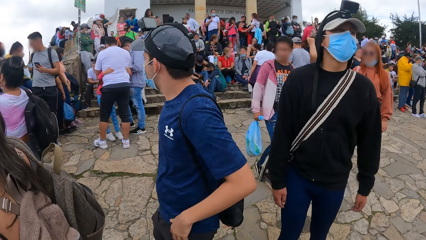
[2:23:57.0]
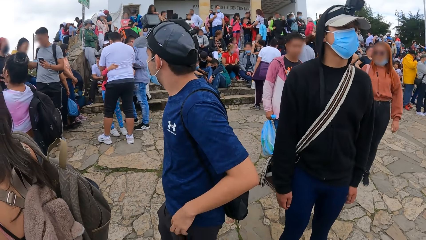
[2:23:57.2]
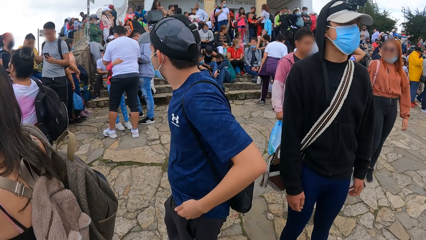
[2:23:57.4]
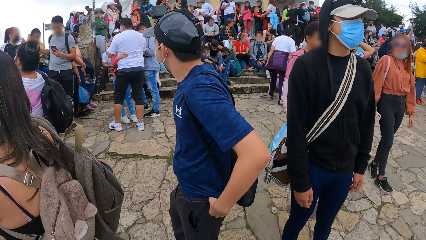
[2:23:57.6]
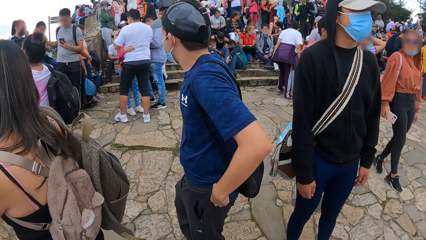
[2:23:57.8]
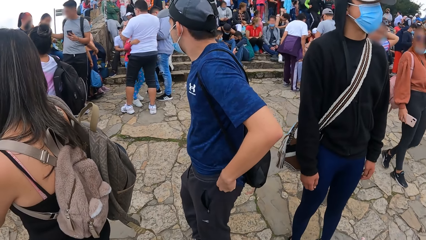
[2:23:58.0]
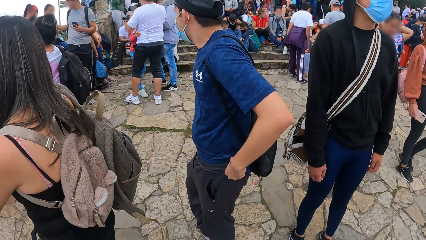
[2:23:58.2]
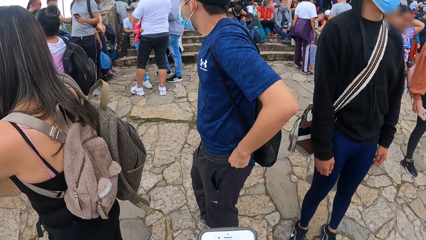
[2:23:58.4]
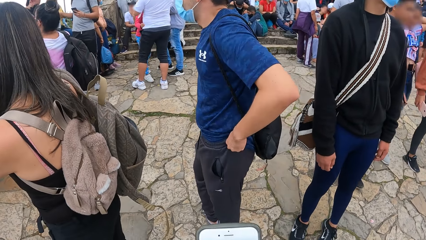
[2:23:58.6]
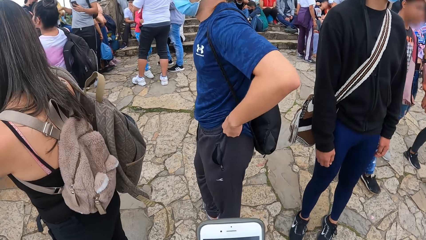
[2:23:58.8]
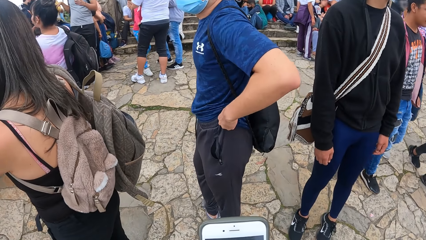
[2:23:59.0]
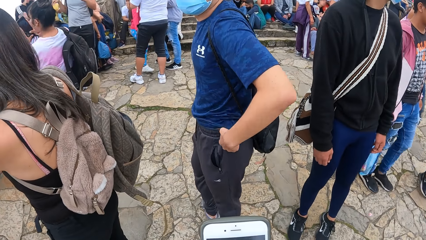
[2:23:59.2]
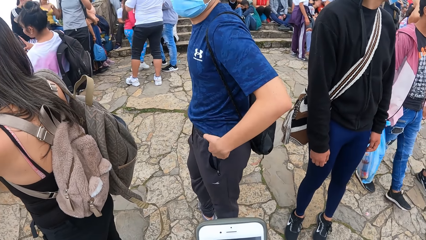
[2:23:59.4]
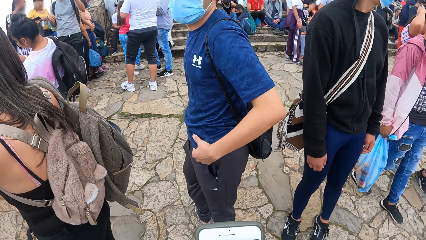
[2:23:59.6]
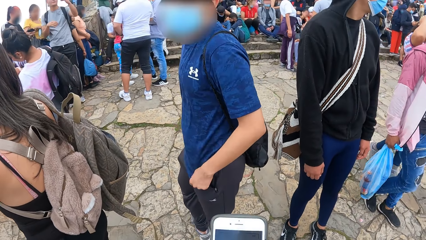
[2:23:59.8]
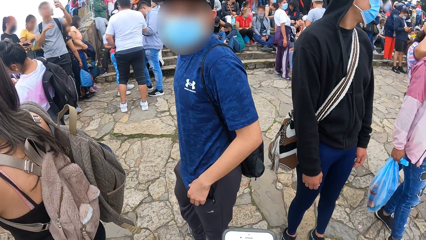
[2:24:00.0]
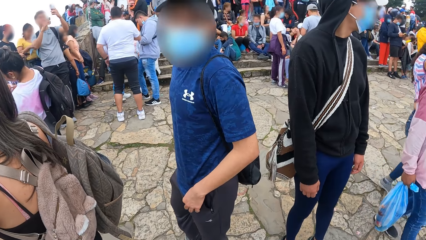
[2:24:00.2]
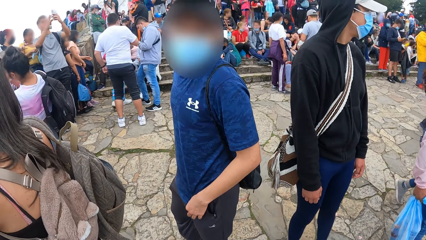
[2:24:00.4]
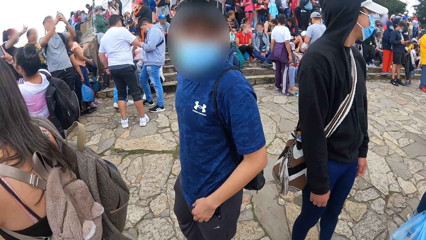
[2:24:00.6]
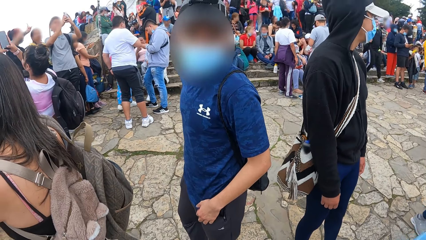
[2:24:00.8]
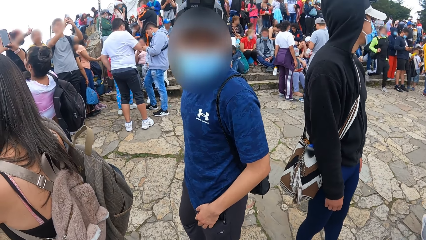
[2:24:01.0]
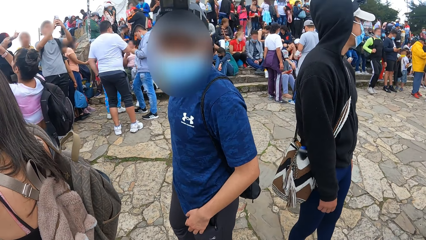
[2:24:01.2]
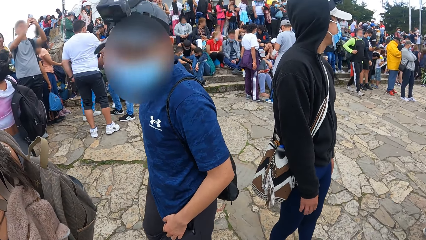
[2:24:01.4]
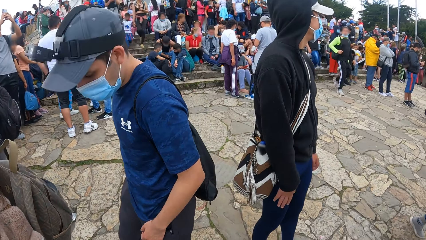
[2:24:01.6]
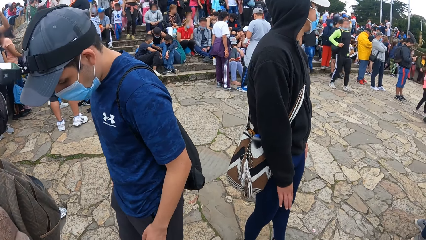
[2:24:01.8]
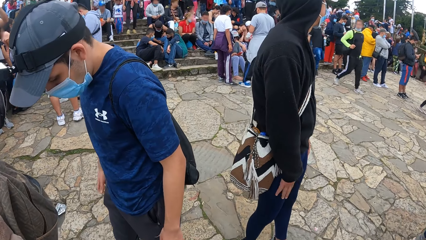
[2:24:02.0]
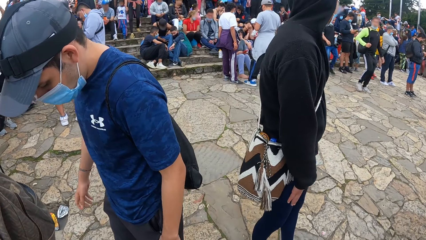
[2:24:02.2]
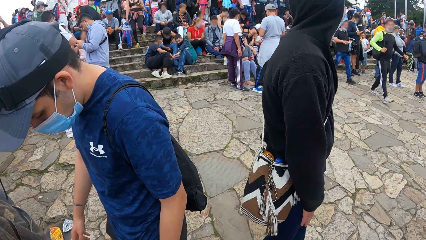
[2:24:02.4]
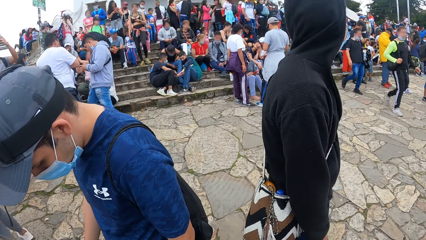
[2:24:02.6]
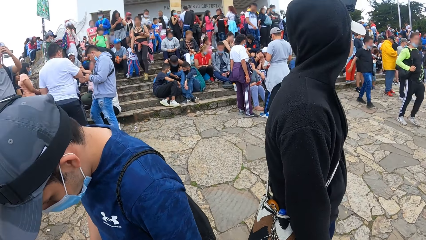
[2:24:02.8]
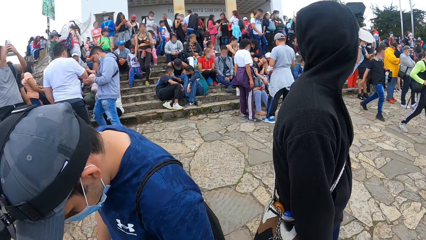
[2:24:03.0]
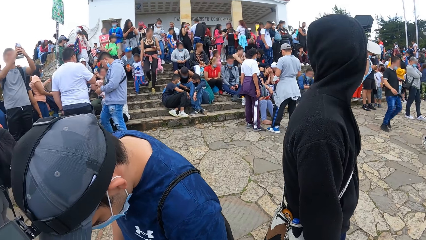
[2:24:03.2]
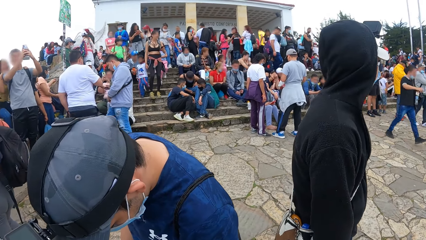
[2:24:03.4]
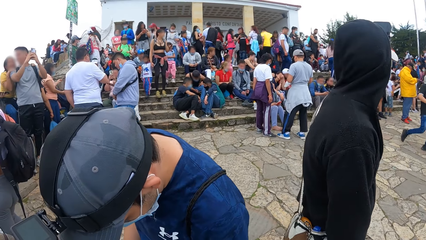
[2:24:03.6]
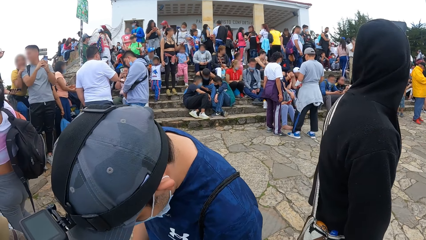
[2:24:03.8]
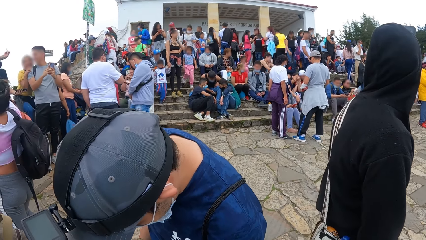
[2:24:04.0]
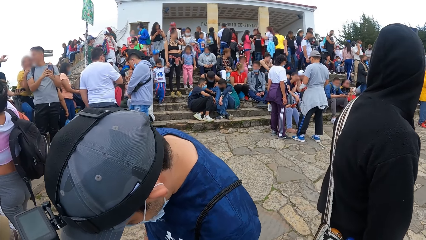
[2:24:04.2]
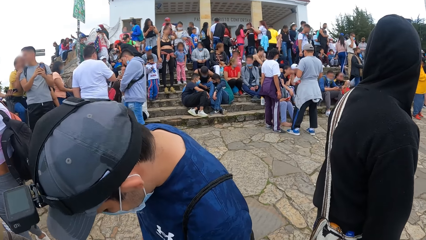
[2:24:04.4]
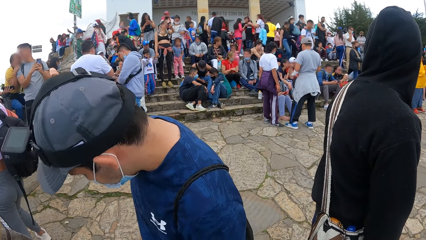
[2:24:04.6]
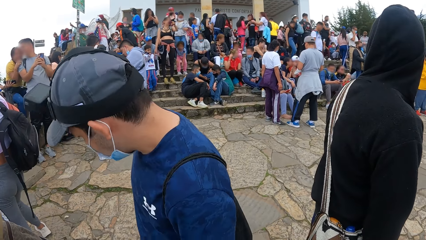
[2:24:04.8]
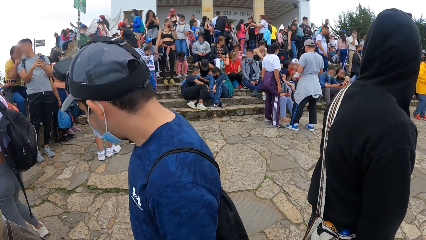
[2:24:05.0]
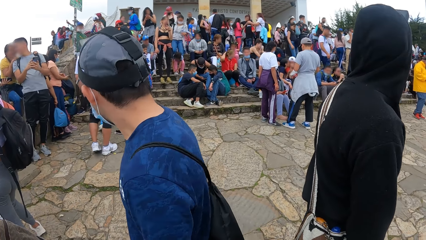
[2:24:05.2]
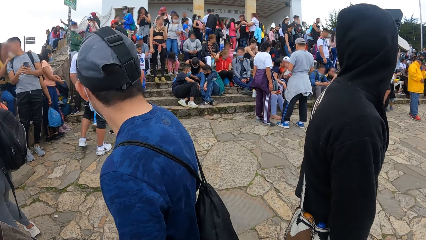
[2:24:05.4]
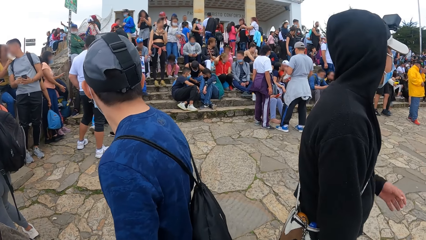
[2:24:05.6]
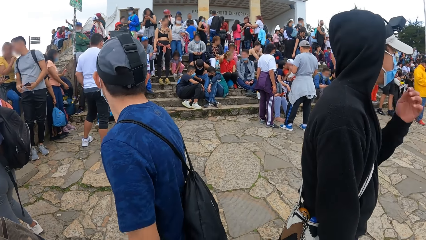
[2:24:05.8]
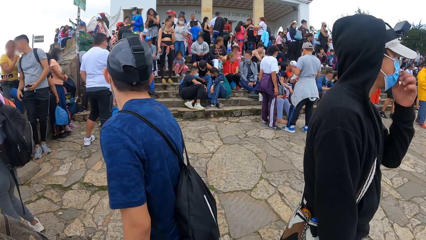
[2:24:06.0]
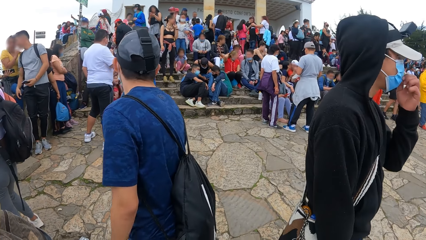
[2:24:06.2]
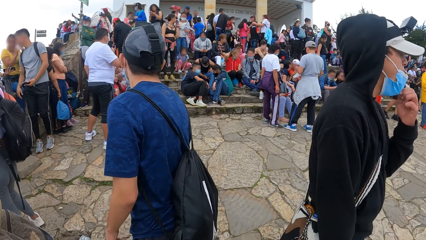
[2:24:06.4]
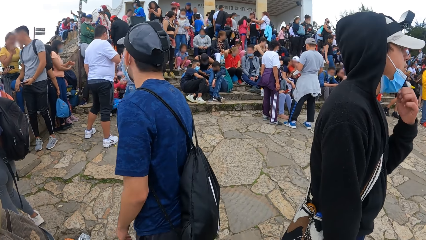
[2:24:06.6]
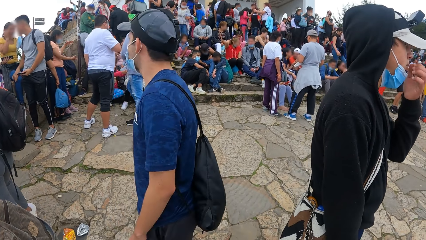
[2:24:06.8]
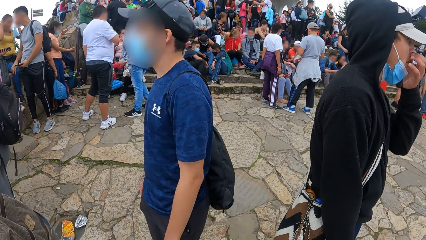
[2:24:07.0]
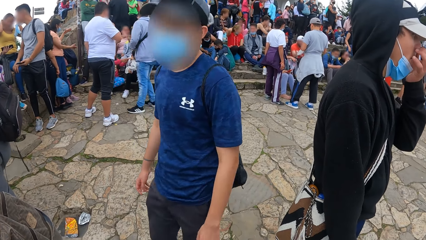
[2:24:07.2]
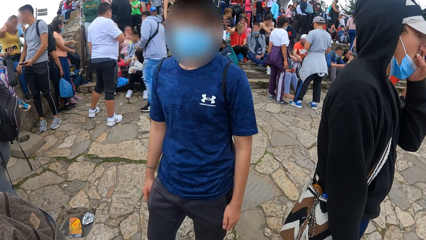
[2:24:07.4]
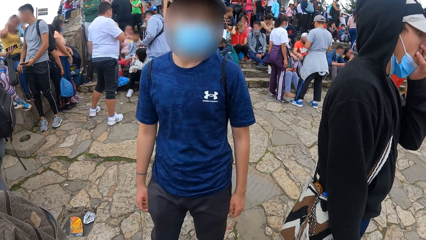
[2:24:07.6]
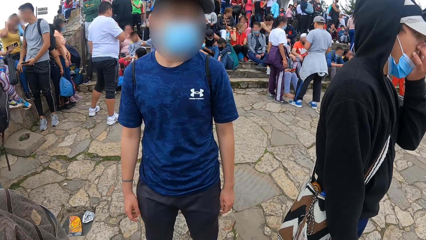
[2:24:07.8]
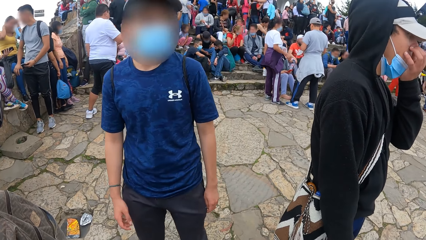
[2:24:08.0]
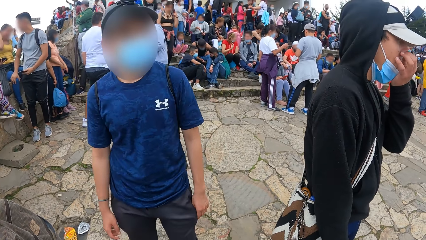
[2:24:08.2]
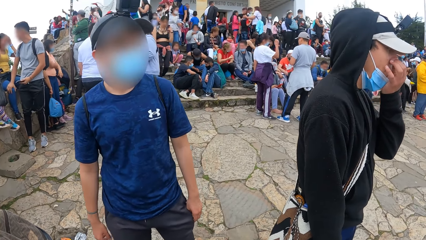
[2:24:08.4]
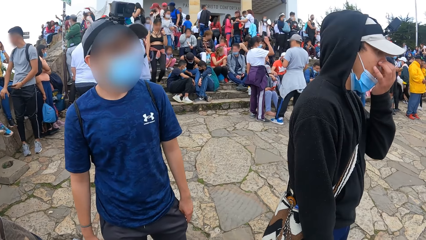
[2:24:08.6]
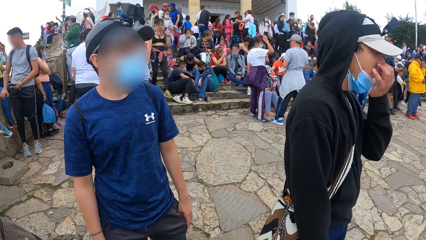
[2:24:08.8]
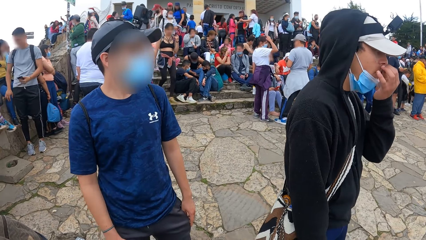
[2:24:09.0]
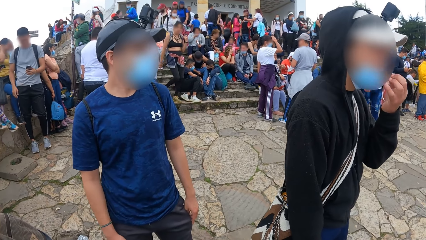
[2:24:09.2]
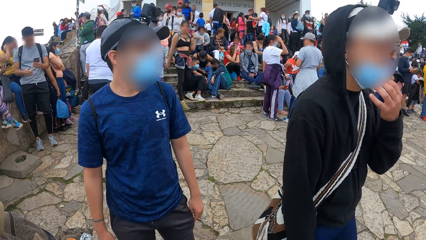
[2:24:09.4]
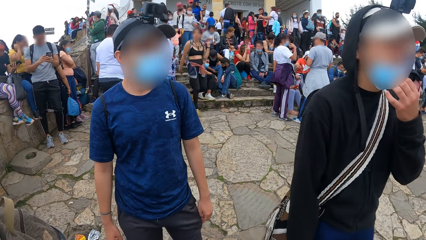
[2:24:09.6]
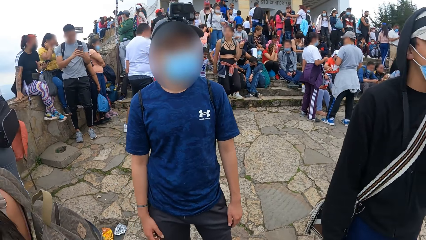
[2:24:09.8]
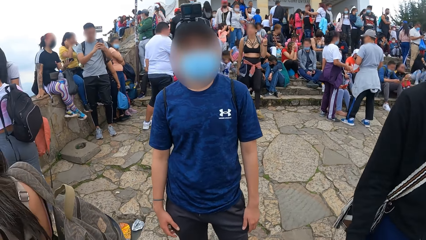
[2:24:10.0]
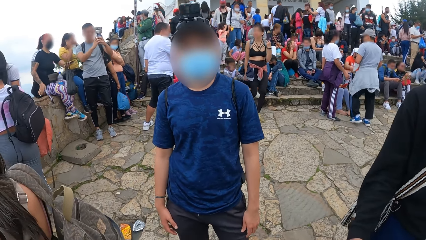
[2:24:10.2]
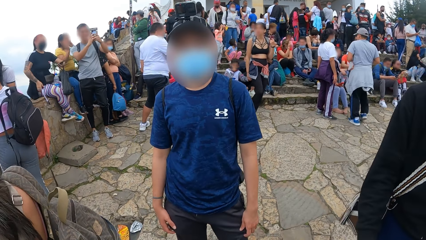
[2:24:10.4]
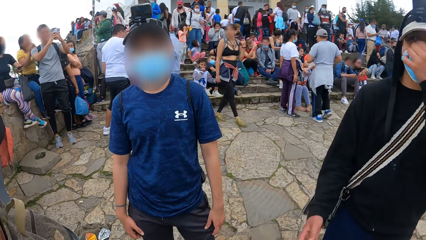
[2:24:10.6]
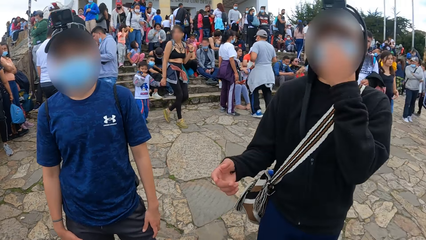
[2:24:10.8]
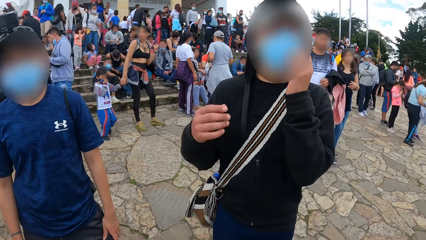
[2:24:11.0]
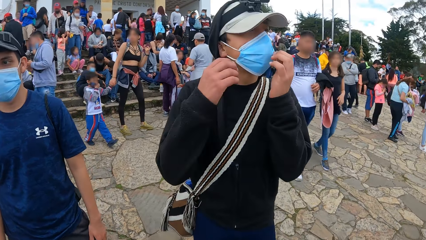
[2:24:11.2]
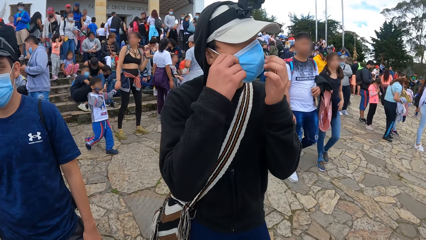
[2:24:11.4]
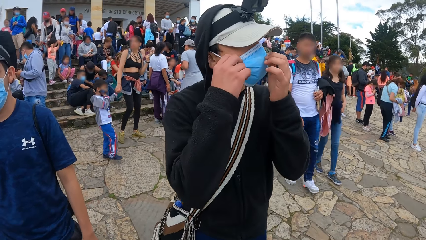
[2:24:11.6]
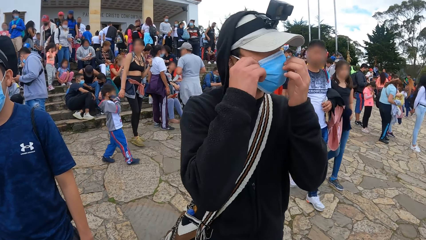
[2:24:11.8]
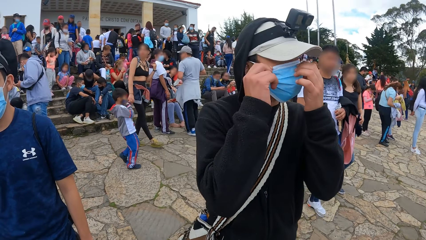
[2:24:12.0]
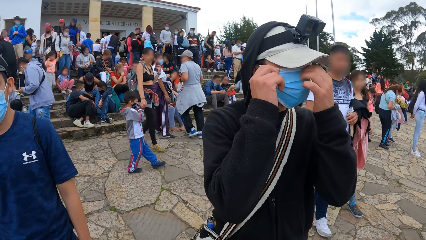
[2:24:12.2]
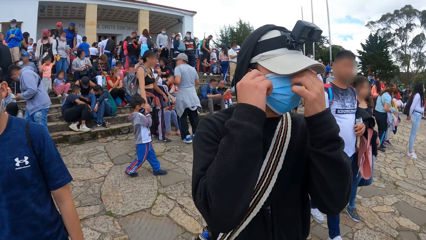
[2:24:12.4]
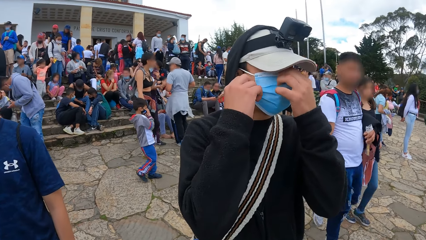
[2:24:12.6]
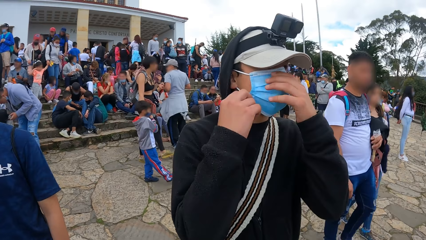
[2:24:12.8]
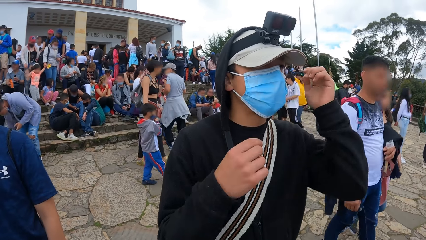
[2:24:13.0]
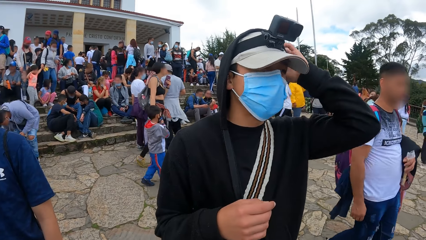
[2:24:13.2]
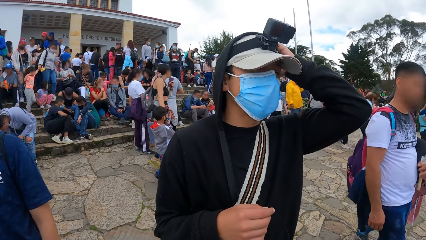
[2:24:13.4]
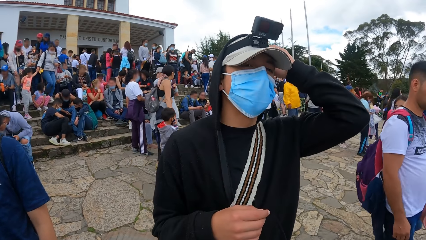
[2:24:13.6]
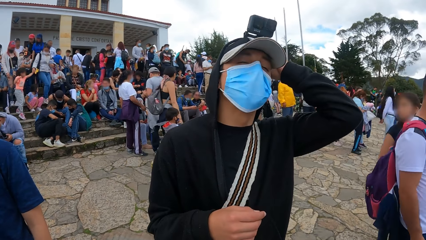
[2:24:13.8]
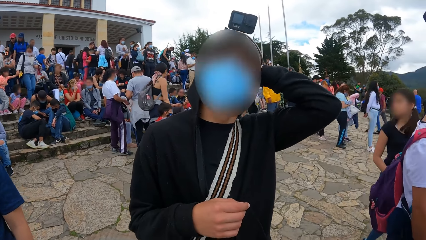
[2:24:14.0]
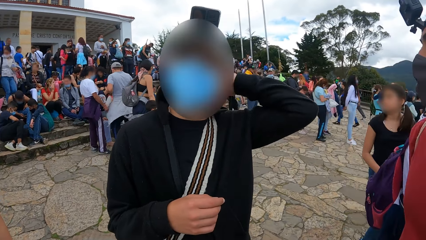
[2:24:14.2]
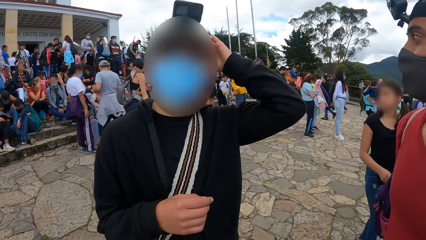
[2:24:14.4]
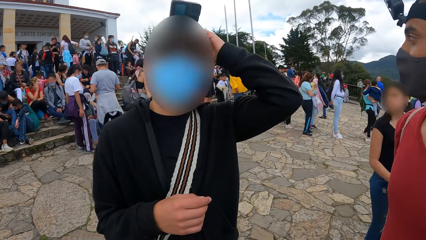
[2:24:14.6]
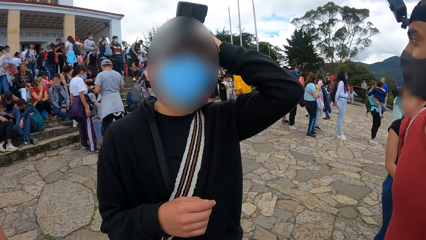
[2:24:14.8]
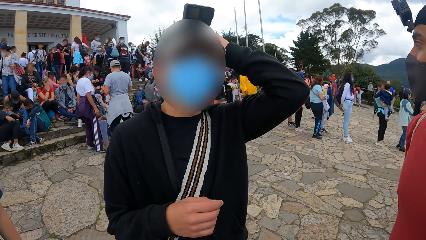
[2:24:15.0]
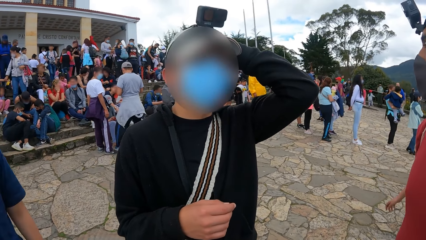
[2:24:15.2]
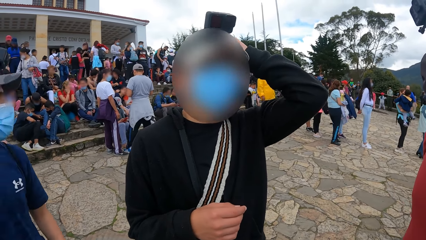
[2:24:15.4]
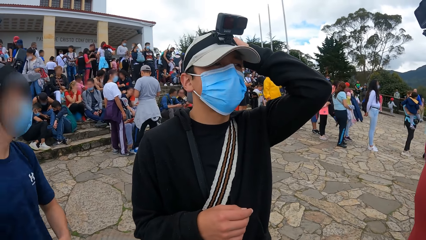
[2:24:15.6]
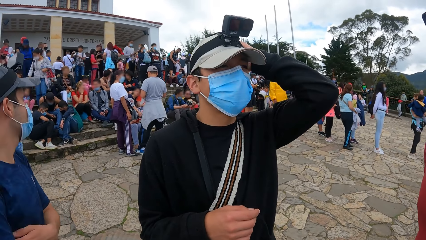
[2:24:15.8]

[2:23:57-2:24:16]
A man adjusts his trousers with both hands. The camera wearer scrolls the phone. Another man drags down a nose mask on his face with his left hand. The other man rubs his nose with his left hand and adjusts the nose mask with both hands on his face. The camera wearer talks to the other man. The other man removes a hoodie from his head with his left hand.
